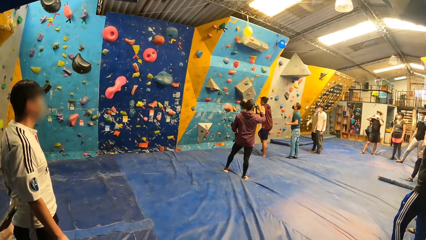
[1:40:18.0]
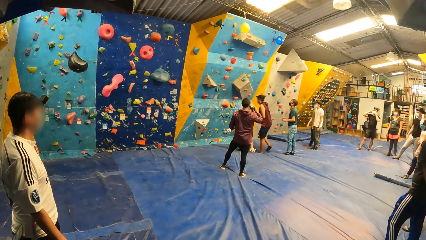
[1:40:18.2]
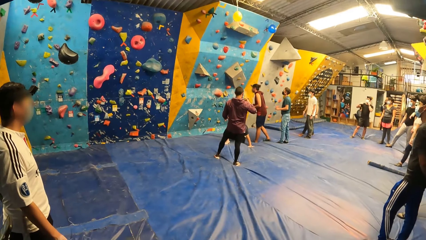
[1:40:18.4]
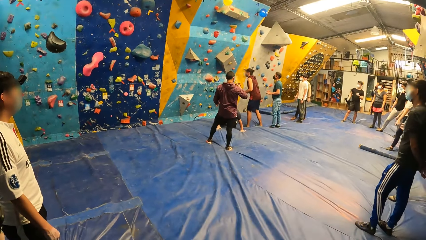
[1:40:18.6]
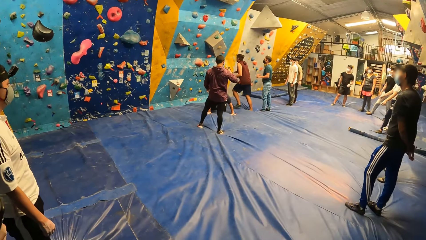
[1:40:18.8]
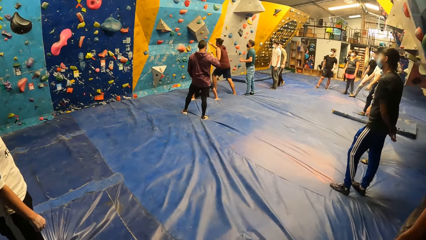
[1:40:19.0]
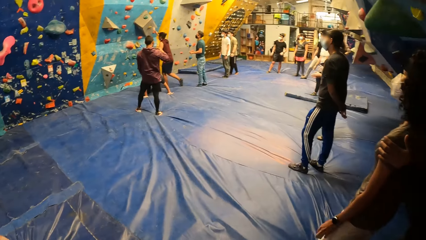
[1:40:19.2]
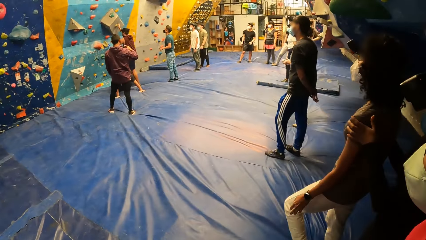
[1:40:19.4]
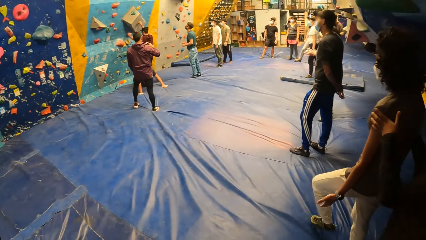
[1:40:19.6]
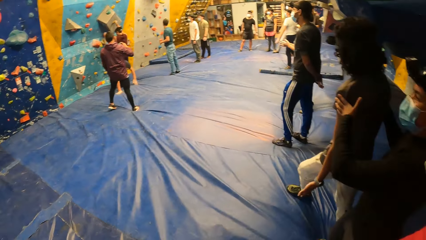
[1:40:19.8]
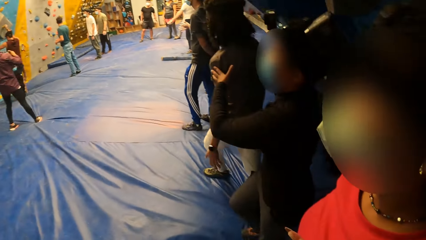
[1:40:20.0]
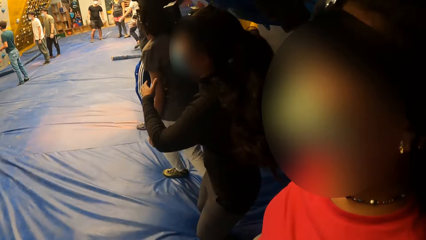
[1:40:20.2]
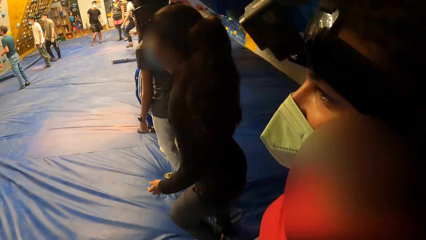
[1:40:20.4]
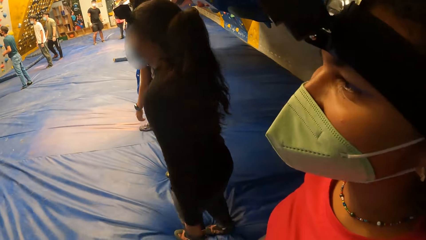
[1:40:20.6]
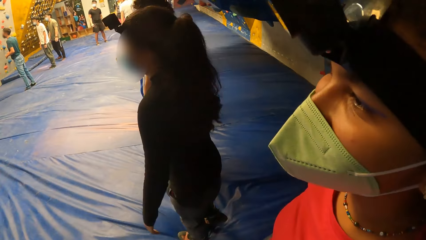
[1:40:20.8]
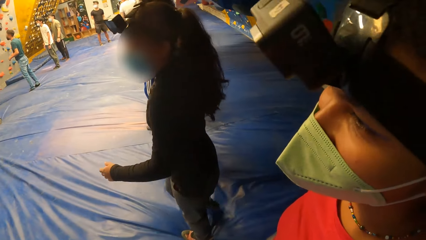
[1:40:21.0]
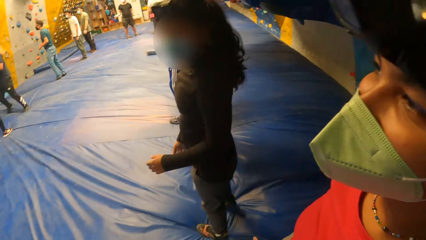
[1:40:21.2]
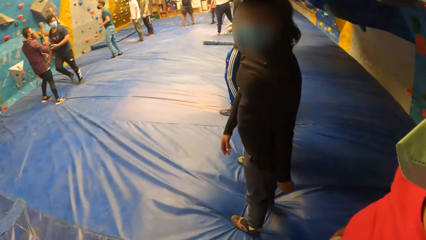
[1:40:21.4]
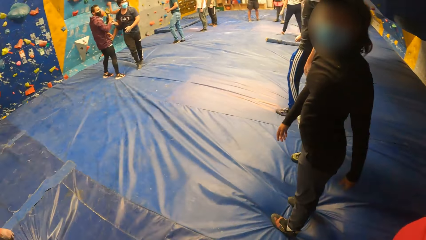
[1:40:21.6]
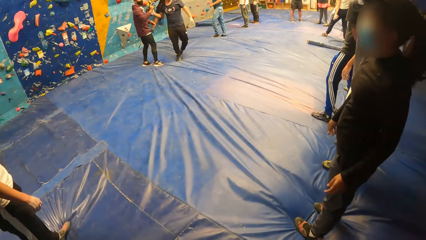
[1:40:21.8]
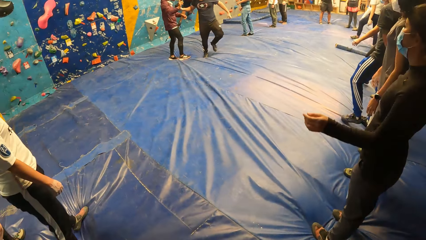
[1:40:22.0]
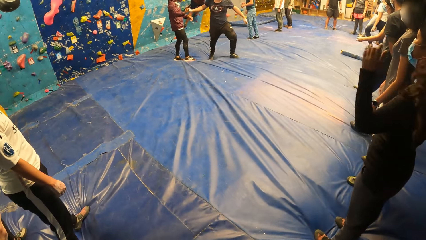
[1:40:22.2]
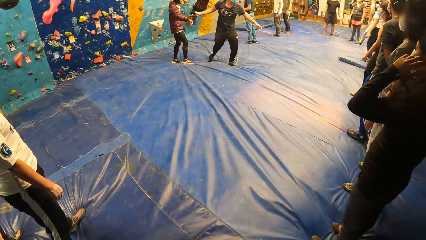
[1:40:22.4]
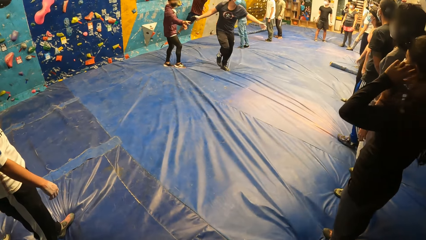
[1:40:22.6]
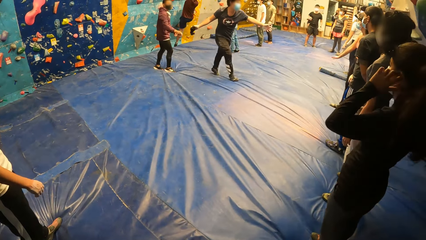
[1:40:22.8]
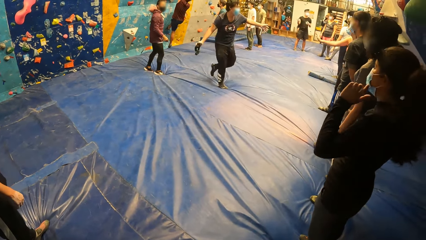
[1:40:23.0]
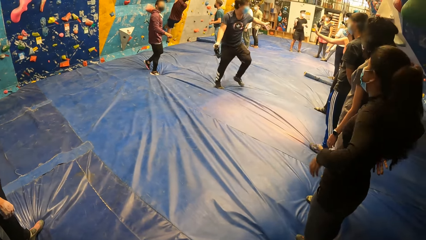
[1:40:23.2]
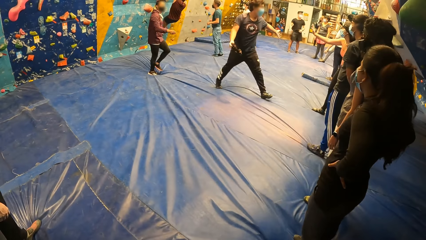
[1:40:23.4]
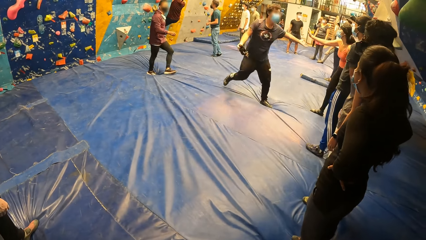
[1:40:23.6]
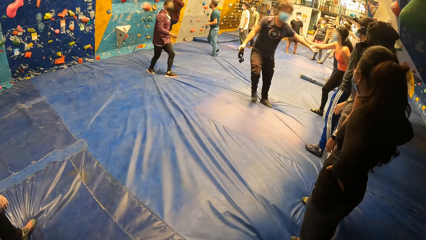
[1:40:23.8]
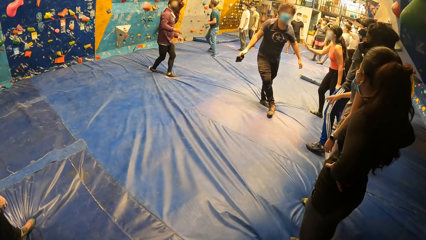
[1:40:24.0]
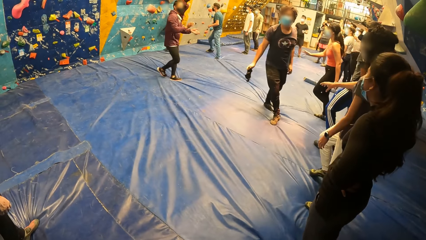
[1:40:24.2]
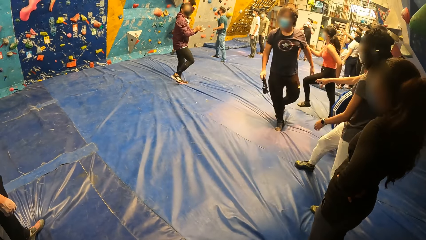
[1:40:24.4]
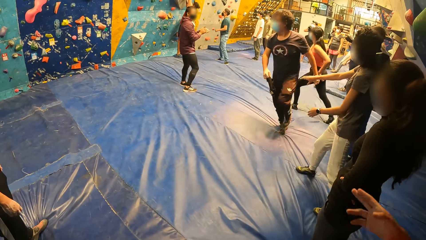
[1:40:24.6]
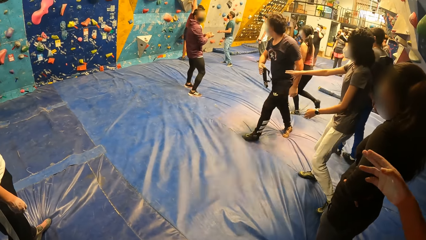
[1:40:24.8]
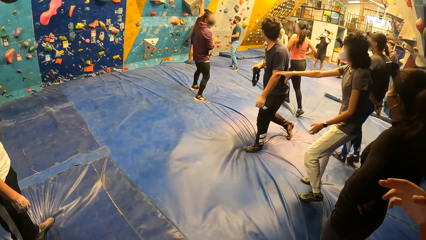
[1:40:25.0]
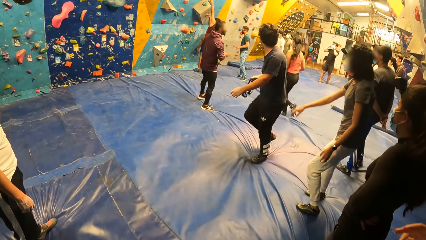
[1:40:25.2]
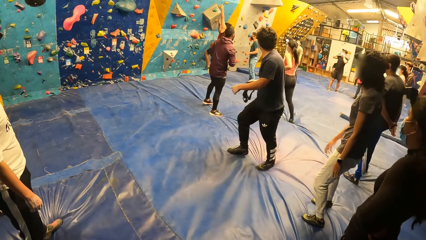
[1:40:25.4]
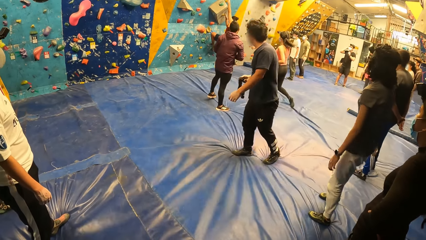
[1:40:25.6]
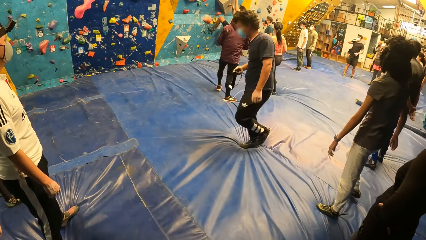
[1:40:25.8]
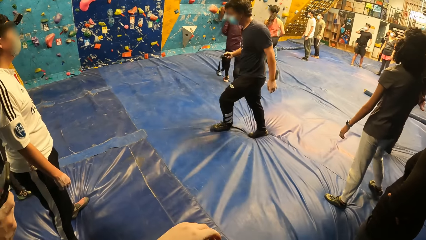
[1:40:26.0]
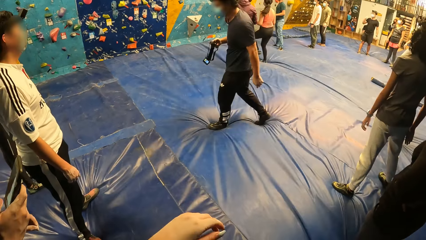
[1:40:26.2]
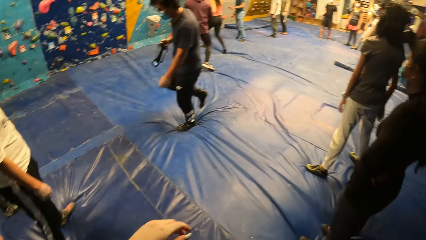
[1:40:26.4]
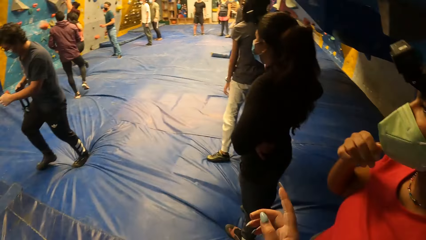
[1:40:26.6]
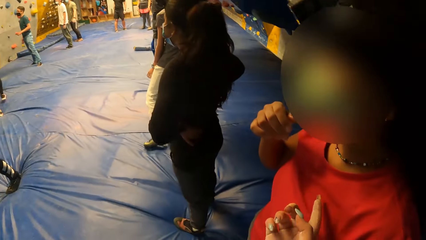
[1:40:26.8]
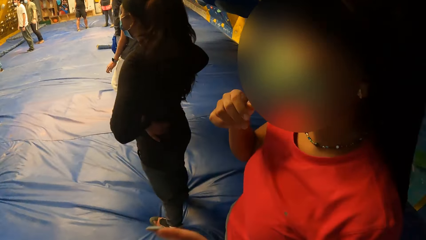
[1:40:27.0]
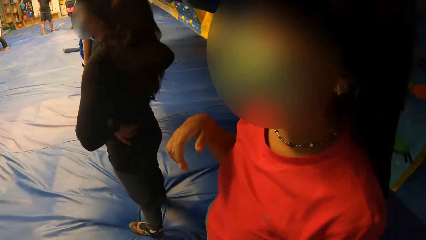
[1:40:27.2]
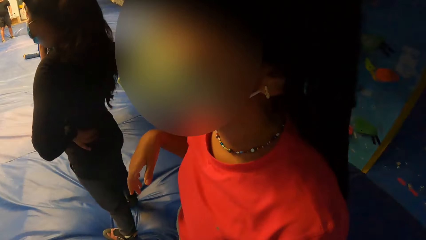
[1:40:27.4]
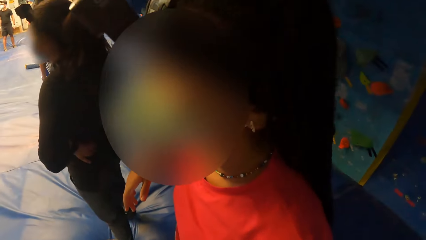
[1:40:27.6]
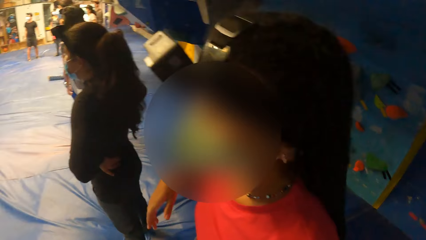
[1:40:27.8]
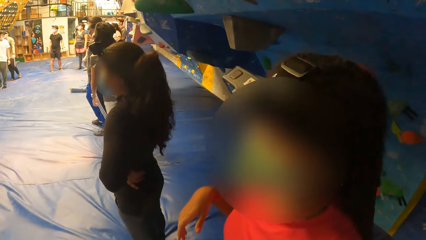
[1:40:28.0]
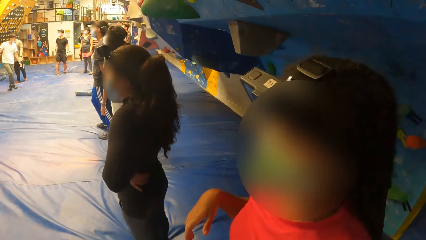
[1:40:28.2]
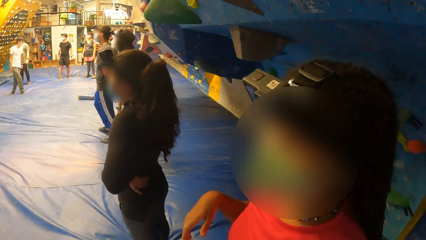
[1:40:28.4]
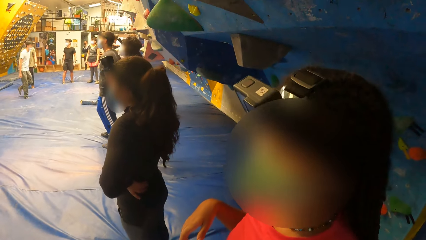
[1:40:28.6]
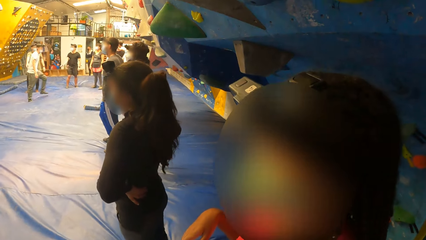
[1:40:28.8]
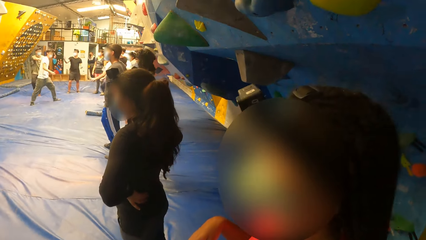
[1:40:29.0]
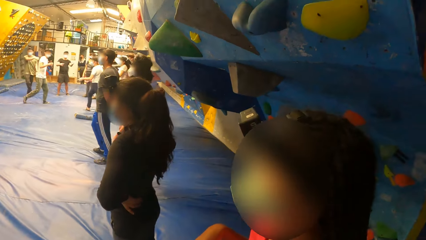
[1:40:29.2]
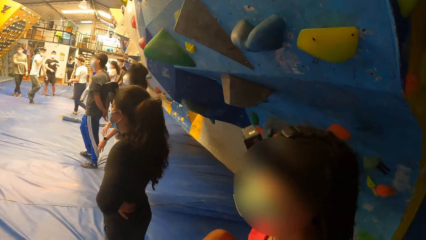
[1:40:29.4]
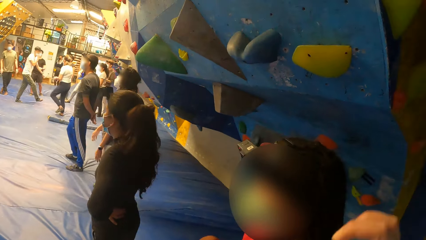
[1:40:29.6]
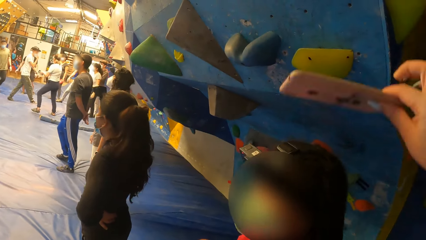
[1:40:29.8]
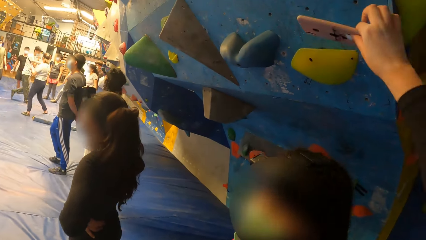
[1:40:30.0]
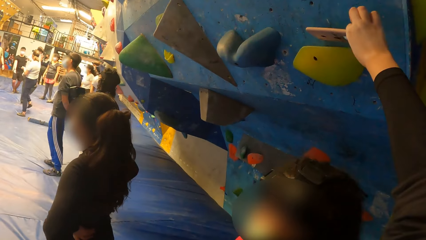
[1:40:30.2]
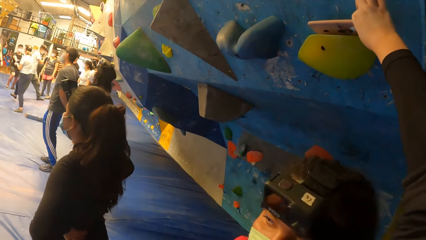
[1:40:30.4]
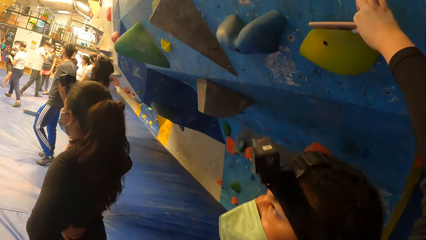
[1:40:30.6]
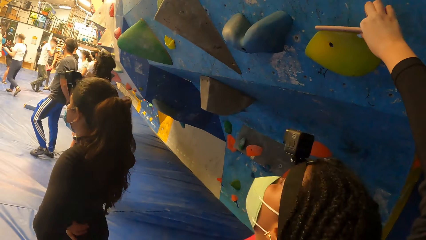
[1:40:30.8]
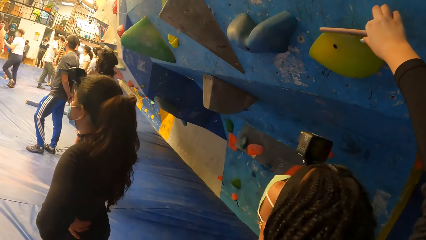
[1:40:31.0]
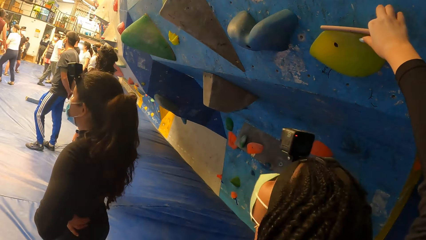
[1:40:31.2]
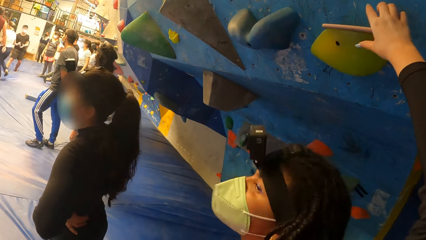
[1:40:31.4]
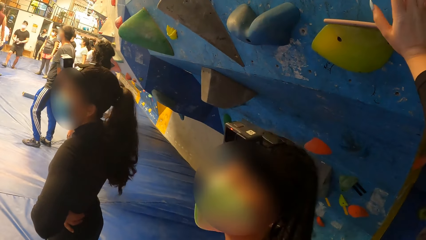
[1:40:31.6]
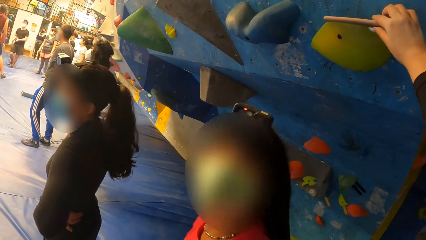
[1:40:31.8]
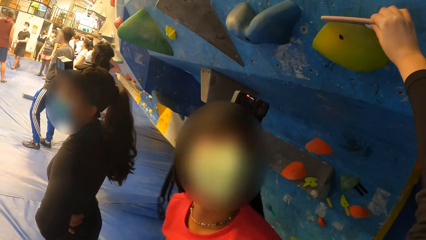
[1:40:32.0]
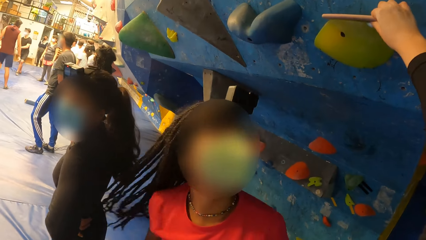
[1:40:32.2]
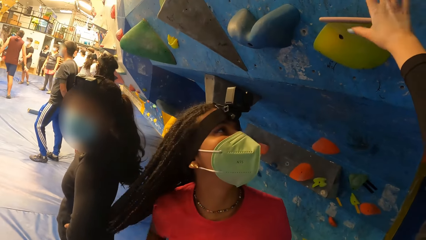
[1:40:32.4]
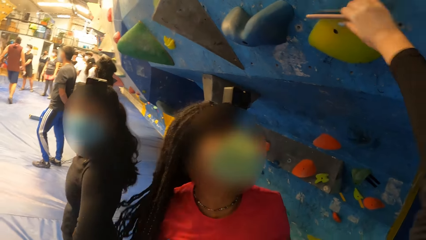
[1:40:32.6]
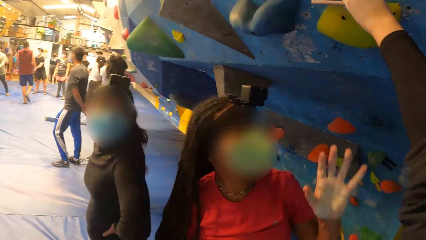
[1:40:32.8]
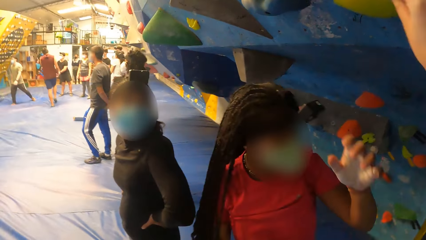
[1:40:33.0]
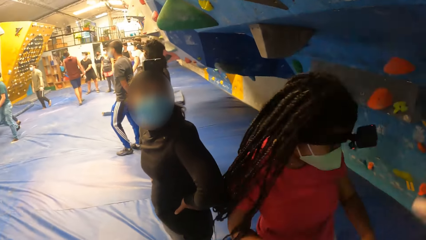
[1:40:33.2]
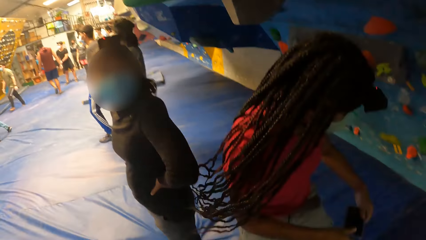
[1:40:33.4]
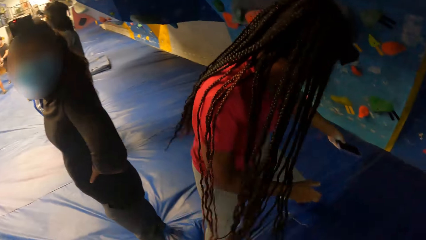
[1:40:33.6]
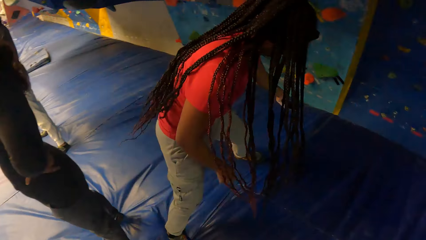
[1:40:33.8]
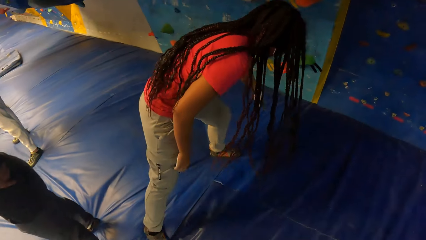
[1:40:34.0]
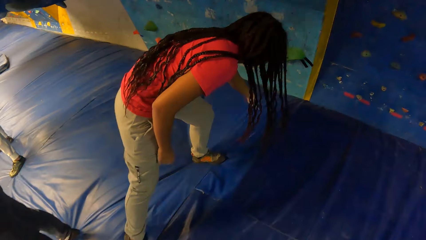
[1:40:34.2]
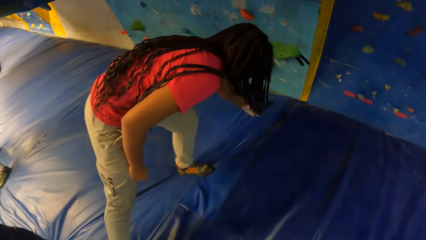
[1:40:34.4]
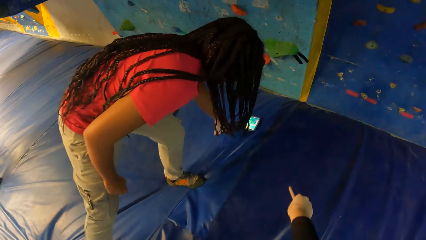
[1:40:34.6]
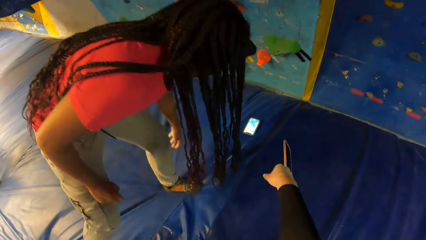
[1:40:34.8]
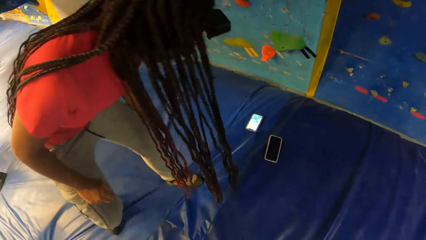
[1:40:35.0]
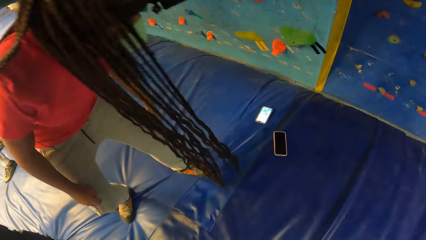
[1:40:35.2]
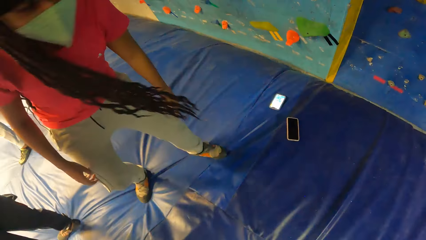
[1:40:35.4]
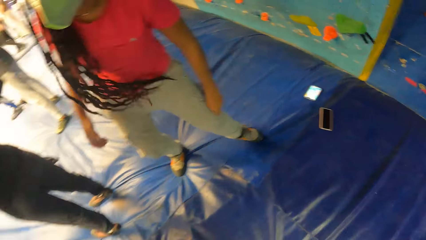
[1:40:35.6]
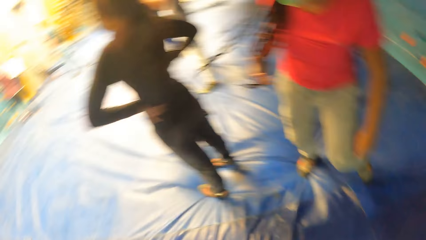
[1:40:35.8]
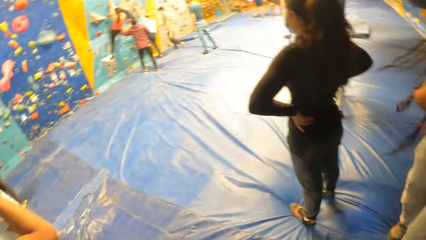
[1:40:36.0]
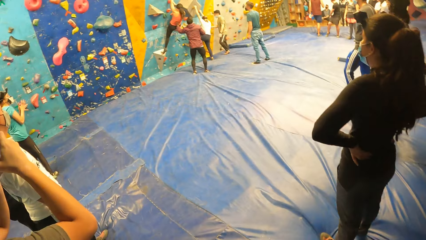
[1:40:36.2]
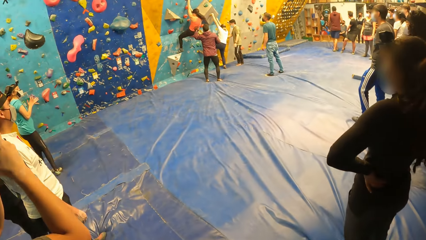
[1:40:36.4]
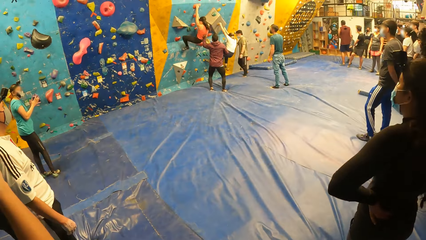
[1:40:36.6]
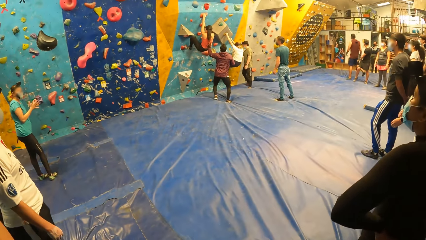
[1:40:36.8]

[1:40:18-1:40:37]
A man walks to the bouldering wall. He holds the climb holds on the bouldering wall with both hands. The camera wearer looks around. The man climbs the bouldering wall with both hands. Another man claps hands with a woman with his left hand. The woman runs to the bouldering wall. The camera wearer points at another woman with her right hand. She lifts a phone with her right hand, places the phone on a rock or wall handle on the bouldering wall with her right hand, adjusts the phone on the wall handle and picks up the phone from the wall handle. The other woman tosses a phone on the mat with her left hand. The camera wearer tosses the phone on the mat with her right hand. A third man holds the first woman with his left hand. The first woman climbs the bouldering wall with both hands. A third woman climbs the bouldering wall with both hands.
